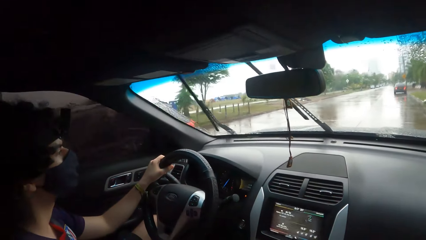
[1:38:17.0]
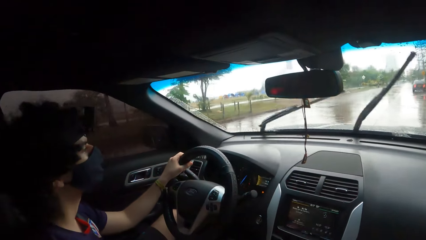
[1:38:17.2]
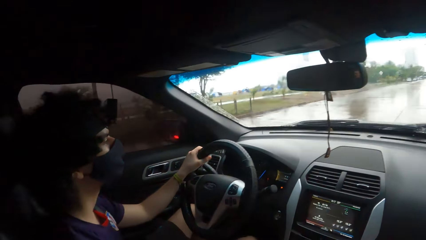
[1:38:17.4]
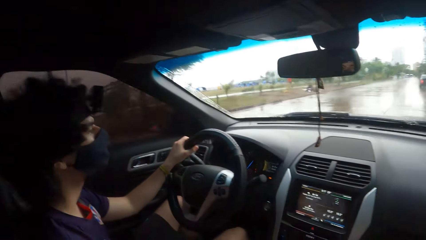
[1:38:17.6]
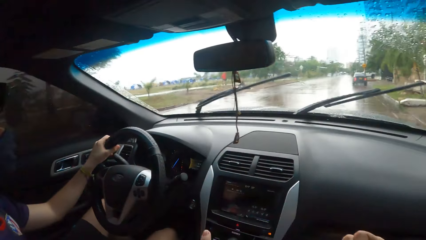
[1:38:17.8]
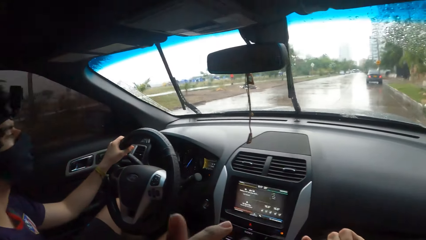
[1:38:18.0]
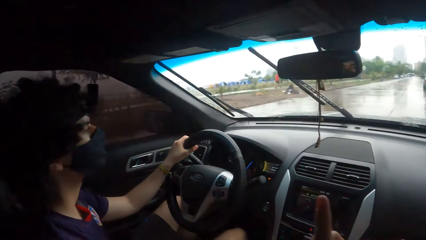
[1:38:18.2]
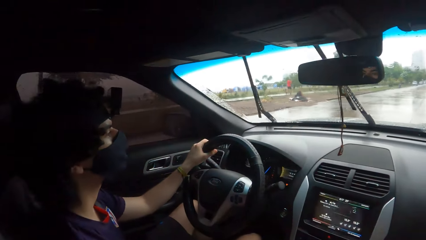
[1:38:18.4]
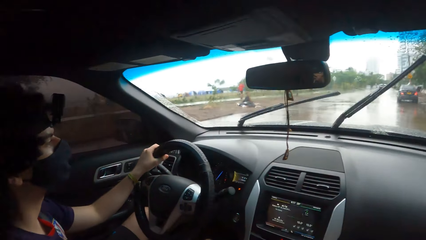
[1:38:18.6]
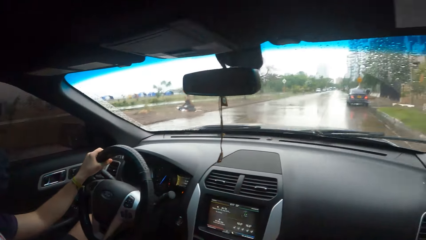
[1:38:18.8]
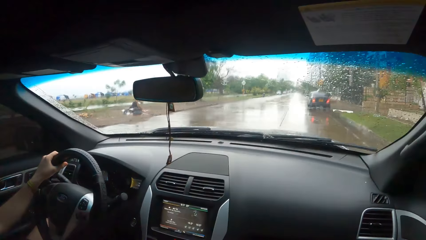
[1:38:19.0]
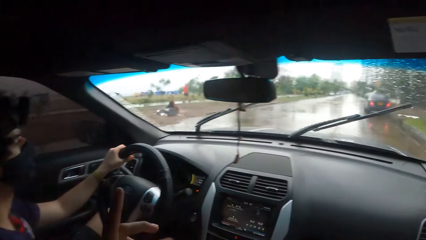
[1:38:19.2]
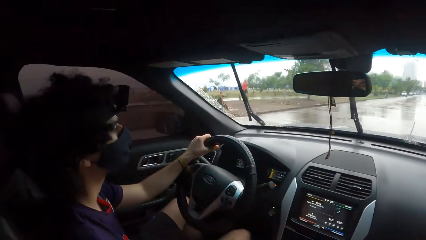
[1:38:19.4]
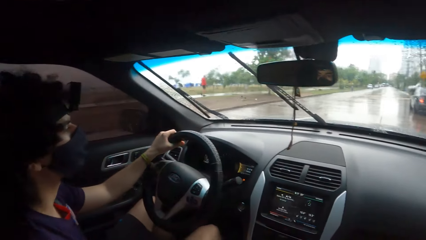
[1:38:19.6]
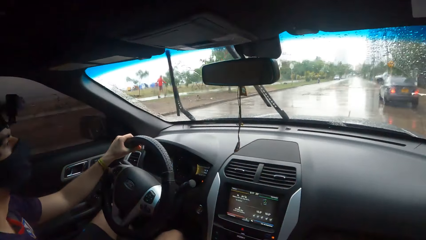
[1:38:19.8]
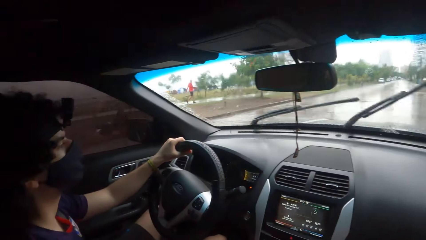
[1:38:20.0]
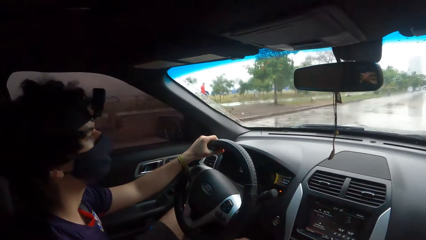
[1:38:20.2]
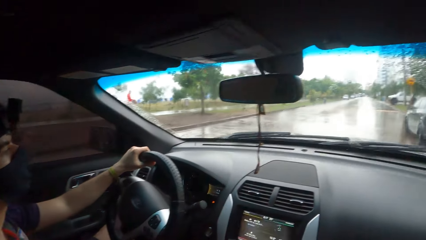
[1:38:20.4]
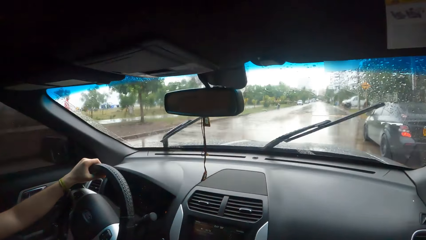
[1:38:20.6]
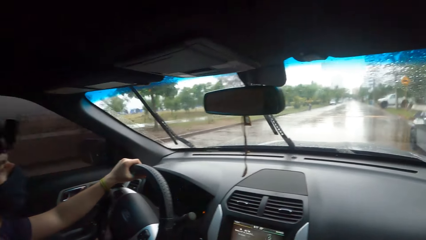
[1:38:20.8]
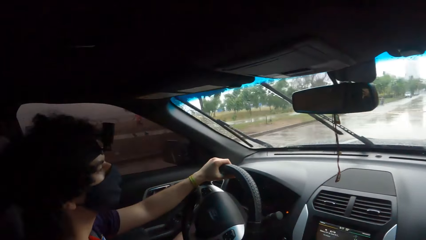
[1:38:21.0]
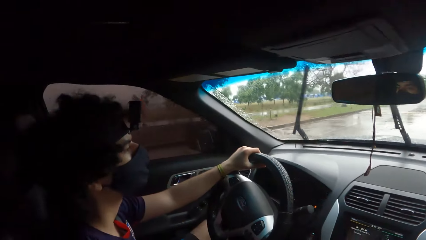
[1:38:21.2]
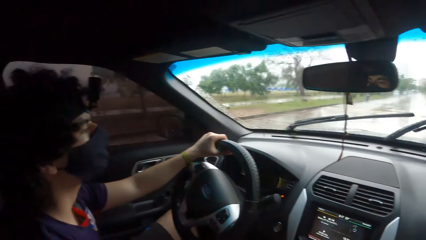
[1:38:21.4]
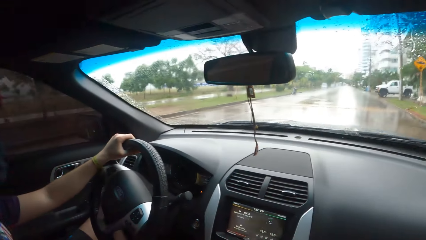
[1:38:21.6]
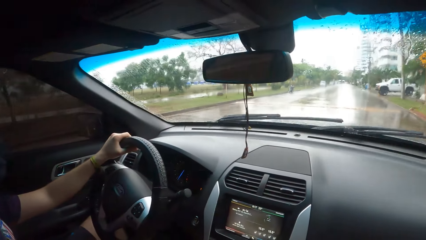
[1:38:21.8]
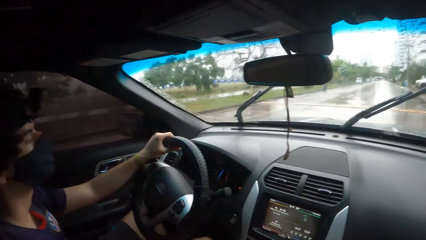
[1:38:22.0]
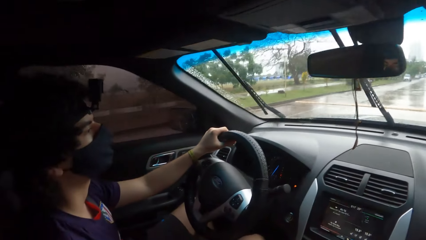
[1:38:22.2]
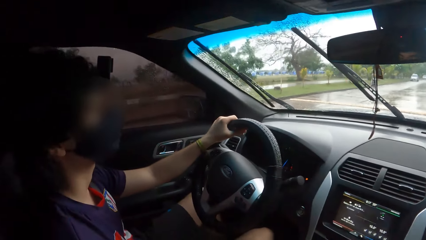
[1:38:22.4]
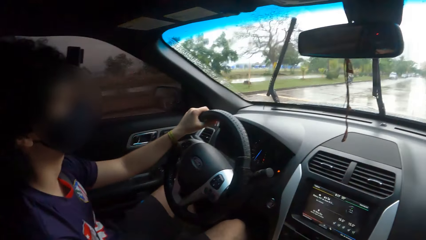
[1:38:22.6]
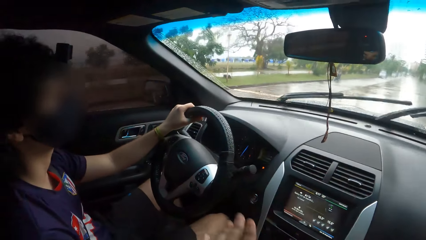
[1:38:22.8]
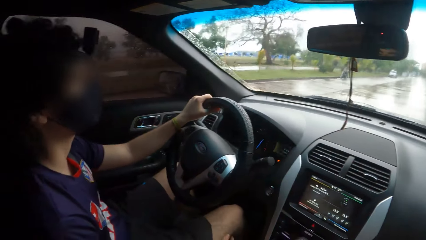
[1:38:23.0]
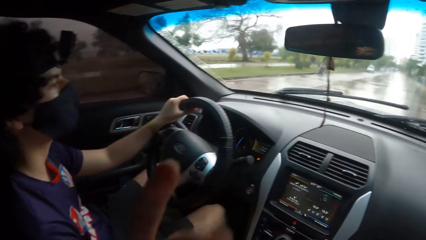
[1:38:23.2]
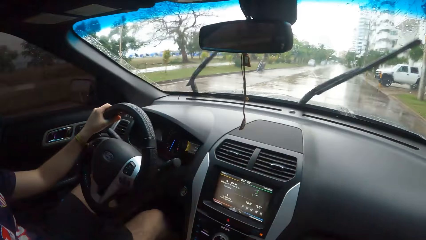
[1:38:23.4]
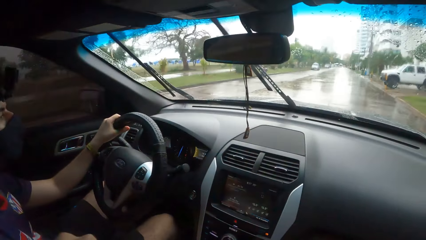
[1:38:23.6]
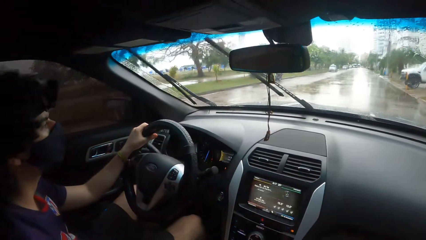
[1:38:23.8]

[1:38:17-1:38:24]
The camera wearer moves their hand around.

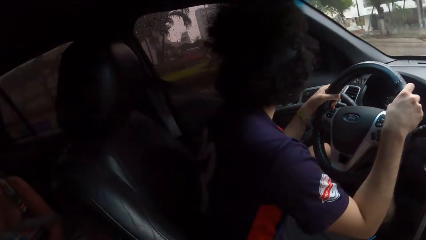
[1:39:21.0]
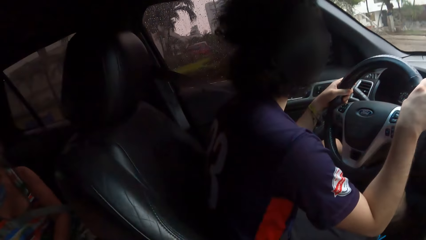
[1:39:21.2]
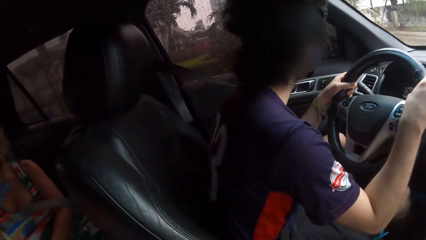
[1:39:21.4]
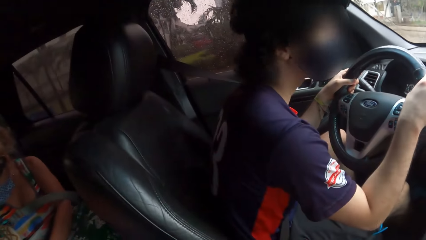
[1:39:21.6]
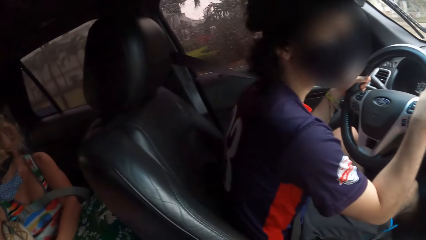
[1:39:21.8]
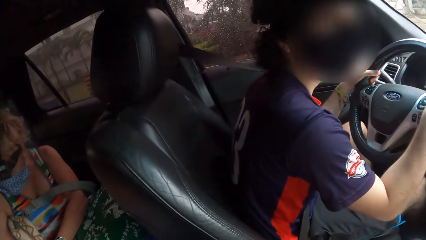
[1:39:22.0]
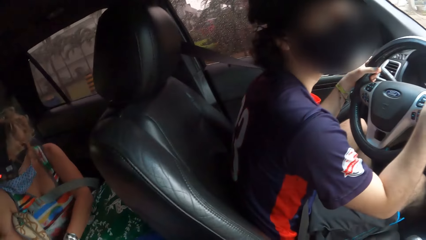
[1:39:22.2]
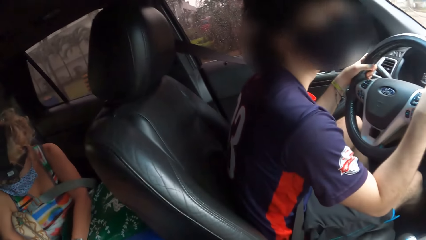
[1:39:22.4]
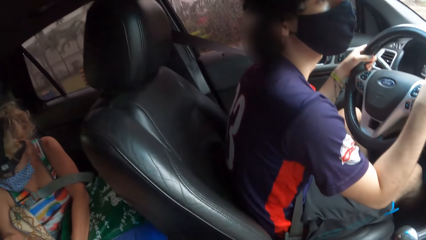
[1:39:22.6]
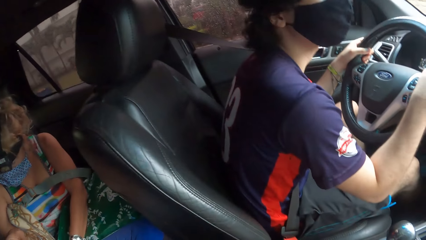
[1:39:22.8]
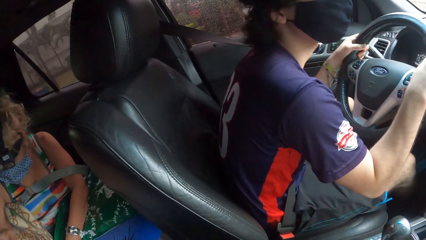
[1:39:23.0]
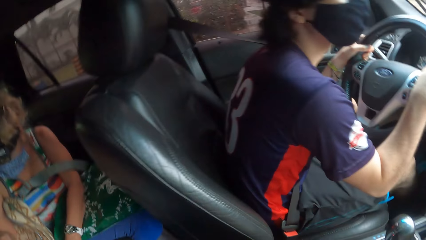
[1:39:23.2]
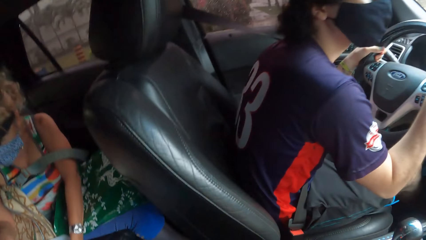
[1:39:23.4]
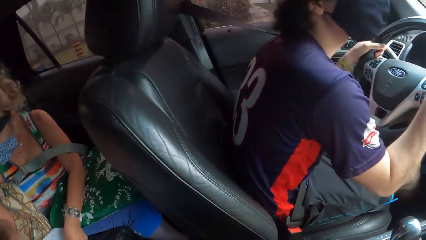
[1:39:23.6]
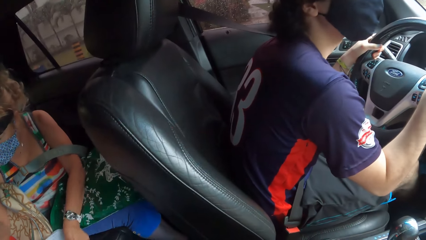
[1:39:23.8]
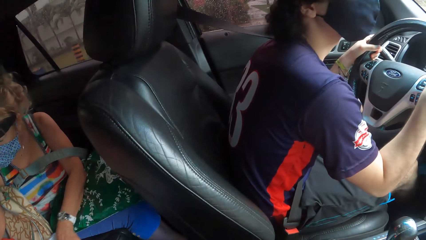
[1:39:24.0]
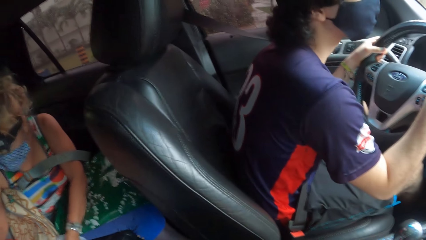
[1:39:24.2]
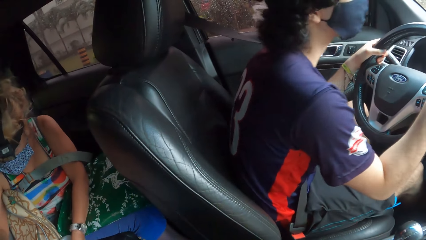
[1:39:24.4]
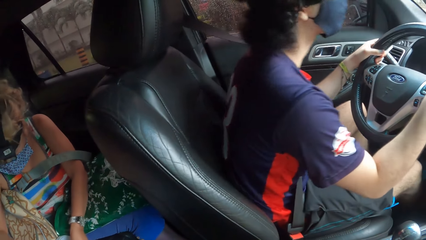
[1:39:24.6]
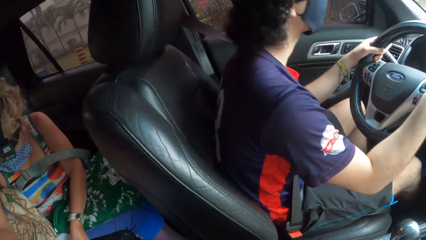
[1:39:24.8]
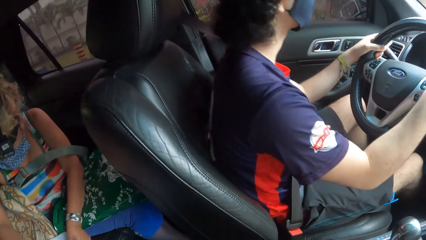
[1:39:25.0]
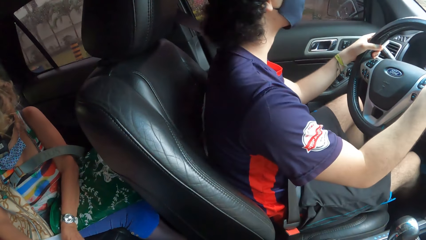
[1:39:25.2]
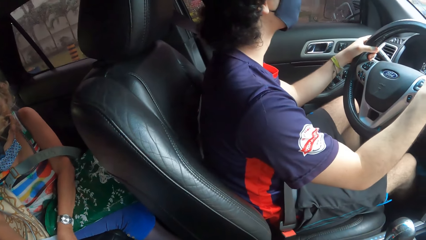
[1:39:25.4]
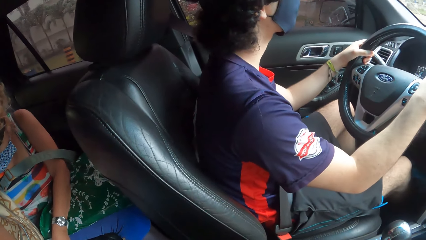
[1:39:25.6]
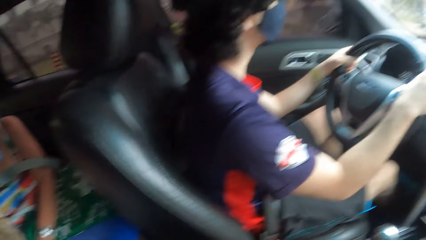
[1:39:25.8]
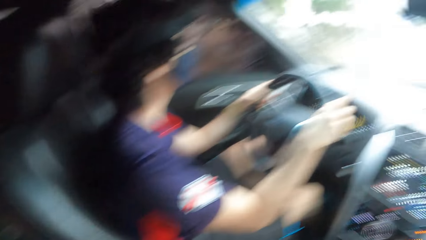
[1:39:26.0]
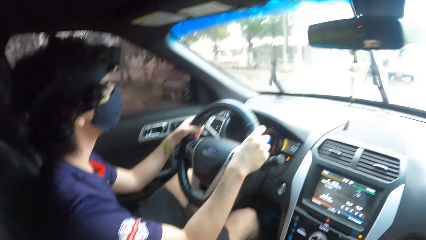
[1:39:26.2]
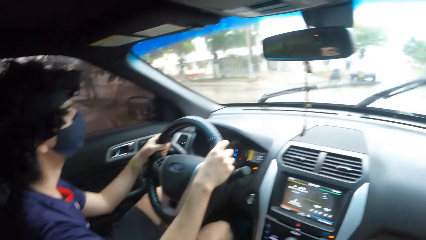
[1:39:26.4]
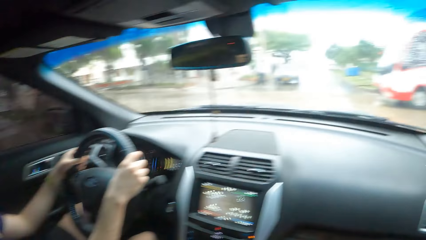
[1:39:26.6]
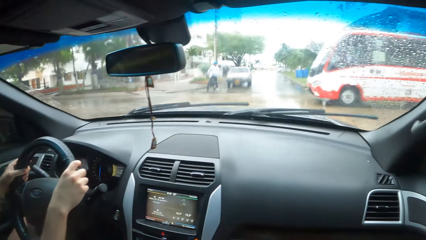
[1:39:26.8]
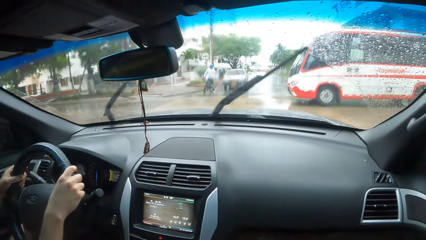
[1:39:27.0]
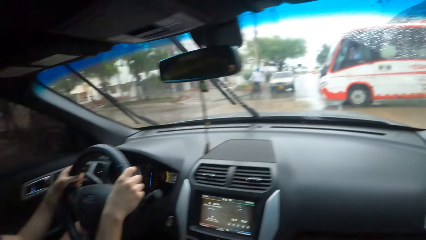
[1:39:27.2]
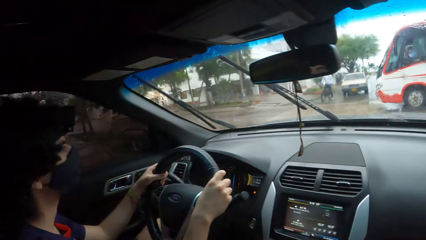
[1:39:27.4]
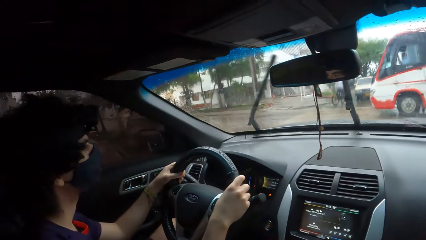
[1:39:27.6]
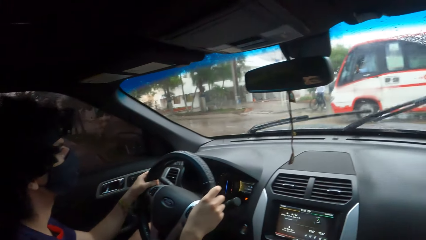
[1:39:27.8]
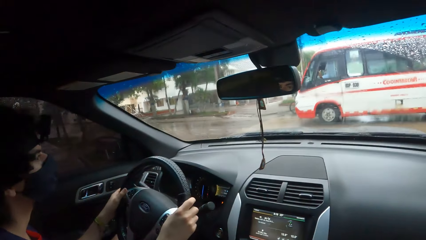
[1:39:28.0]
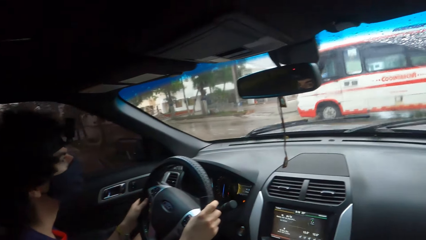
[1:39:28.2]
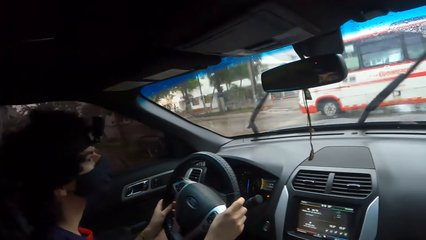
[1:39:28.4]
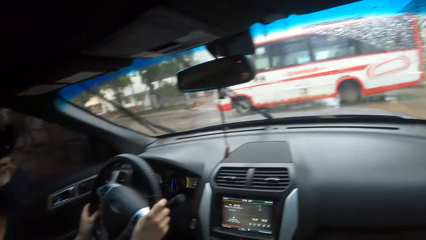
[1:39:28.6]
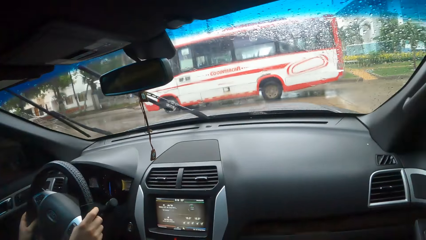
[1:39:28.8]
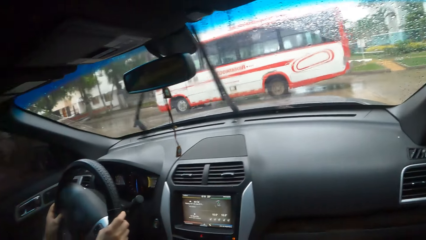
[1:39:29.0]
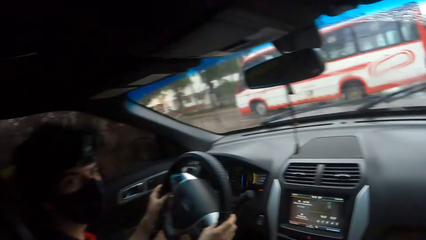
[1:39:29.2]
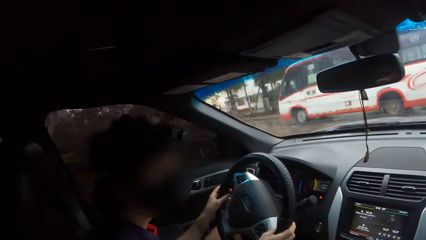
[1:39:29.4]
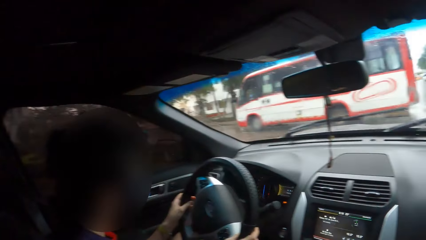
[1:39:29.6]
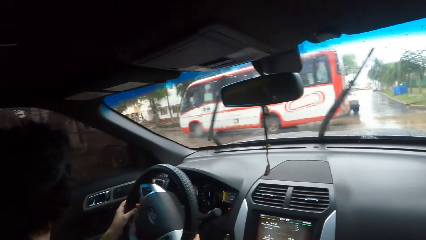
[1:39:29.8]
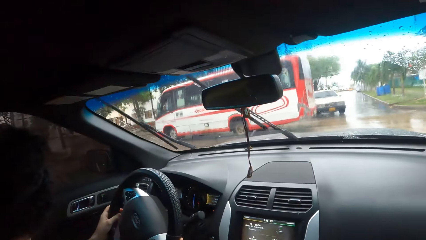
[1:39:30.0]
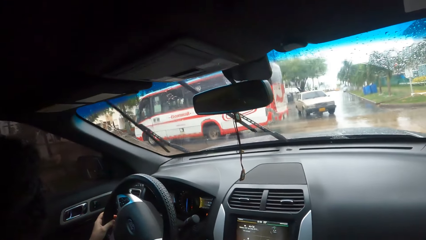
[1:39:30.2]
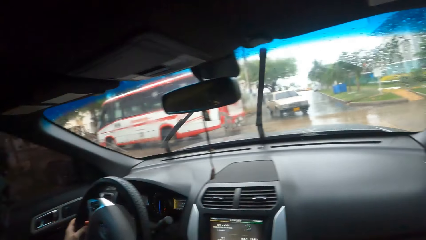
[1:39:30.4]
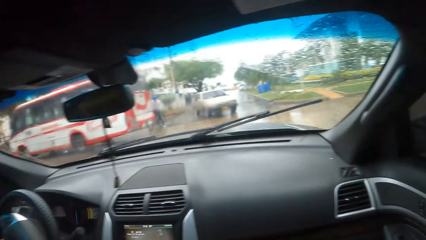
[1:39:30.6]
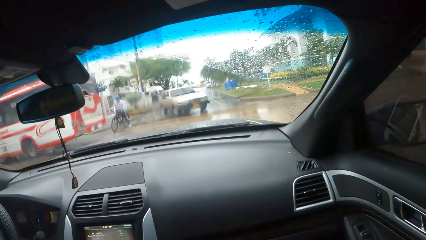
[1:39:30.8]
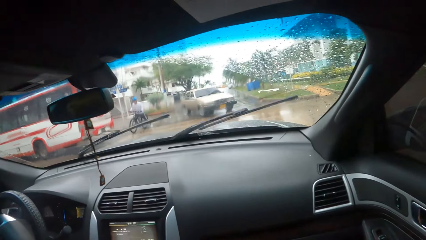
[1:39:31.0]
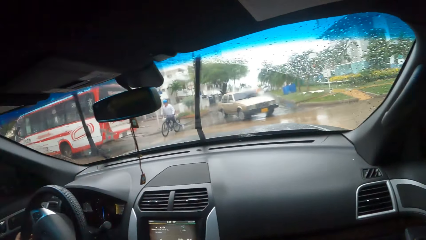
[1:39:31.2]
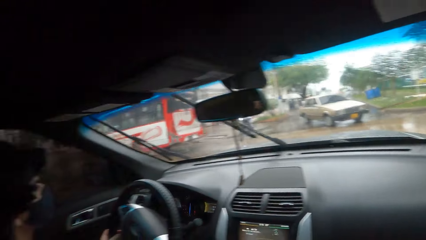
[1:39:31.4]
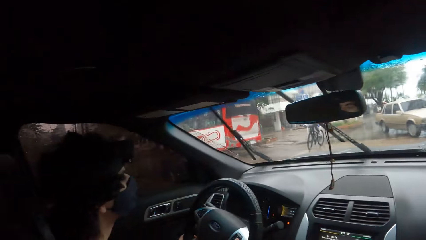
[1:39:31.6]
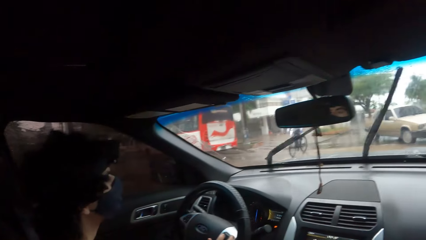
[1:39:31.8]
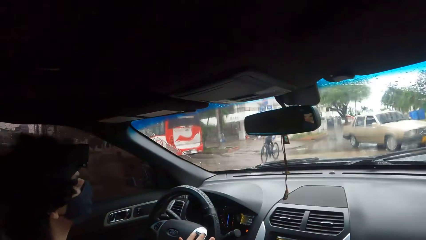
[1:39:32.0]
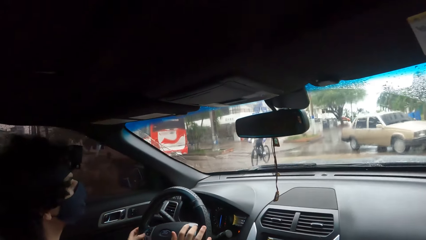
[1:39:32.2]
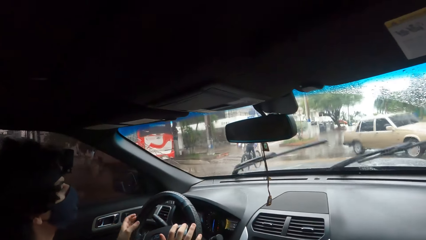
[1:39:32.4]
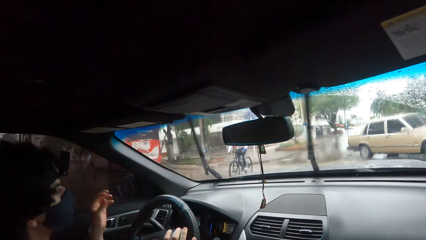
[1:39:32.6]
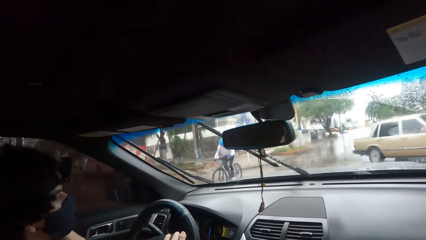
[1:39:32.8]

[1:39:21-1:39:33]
The camera wearer converses with a man. They drive a car on the road.
